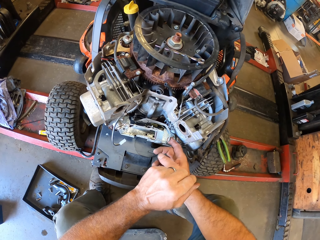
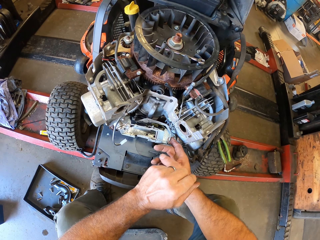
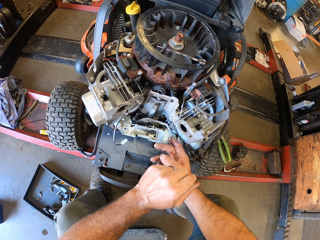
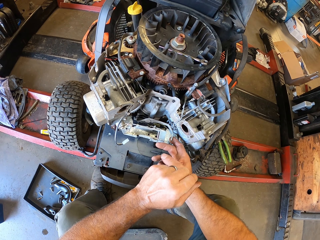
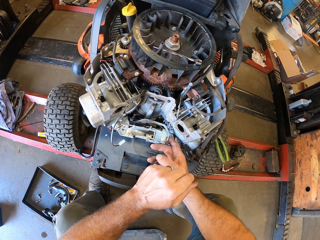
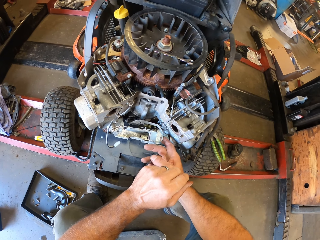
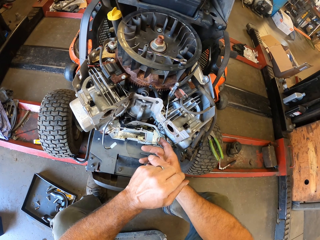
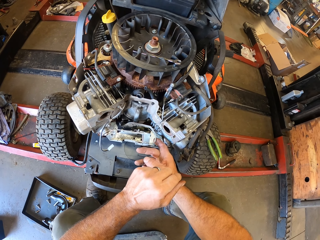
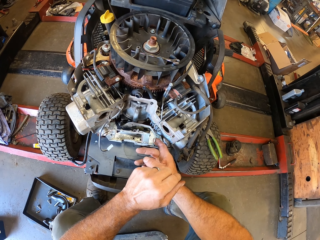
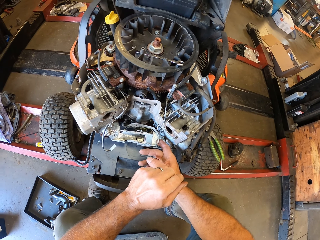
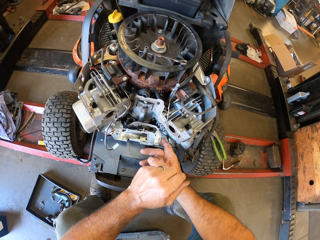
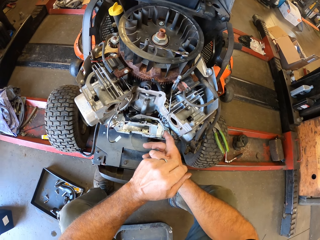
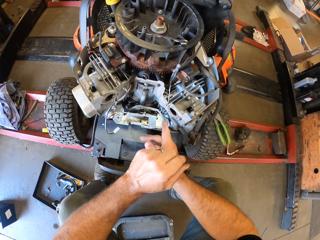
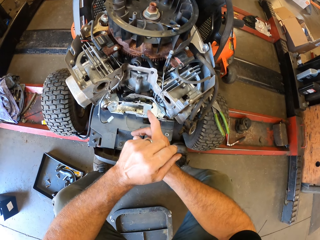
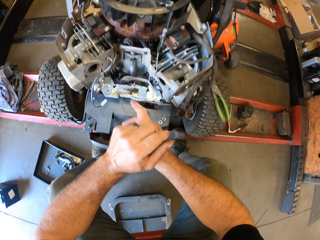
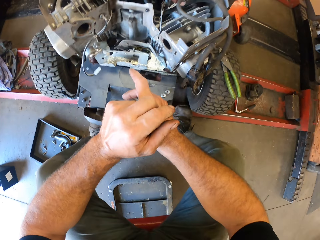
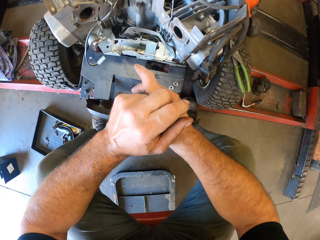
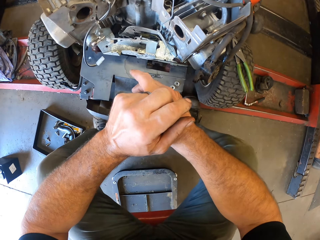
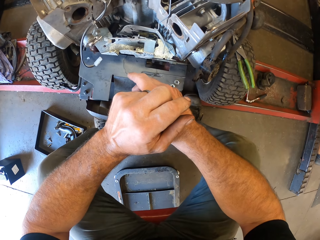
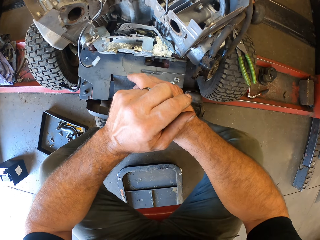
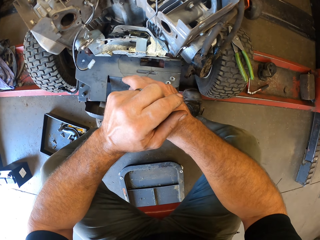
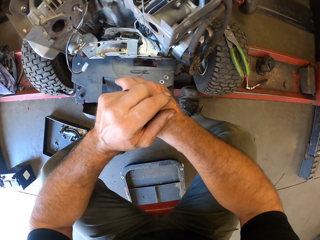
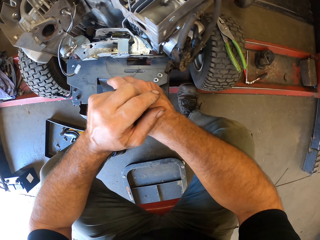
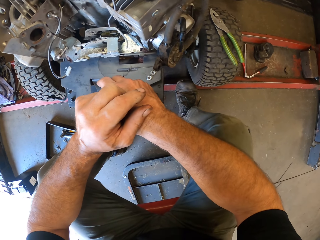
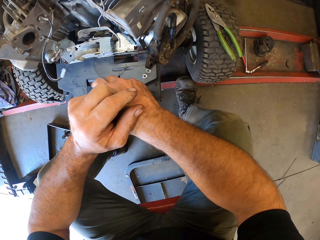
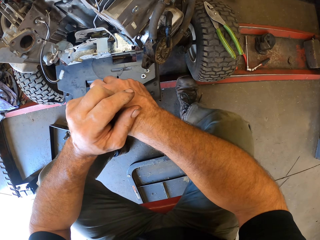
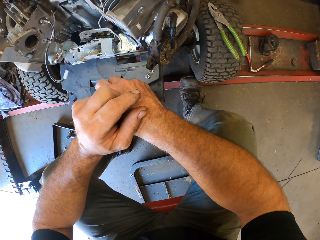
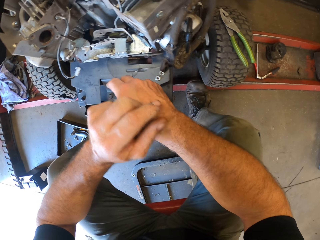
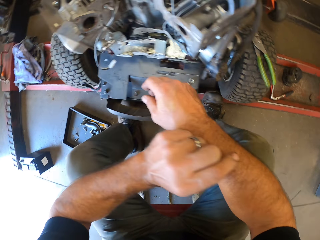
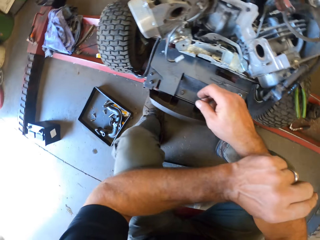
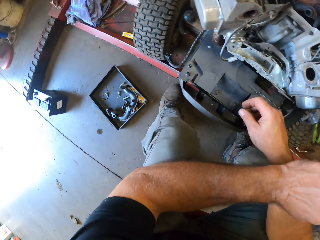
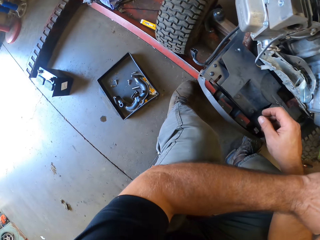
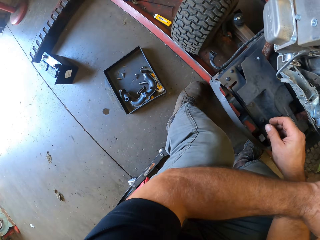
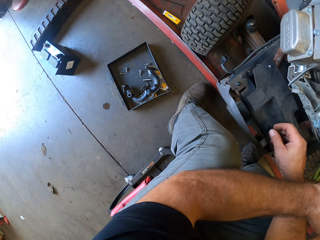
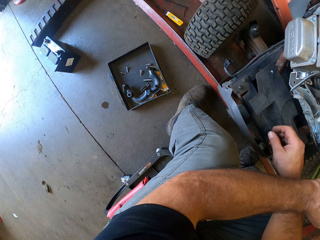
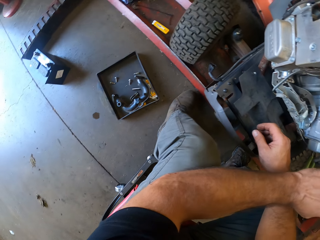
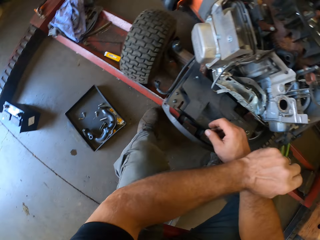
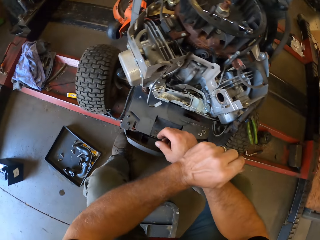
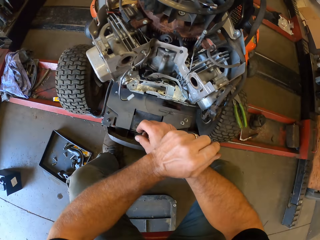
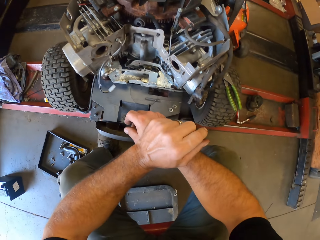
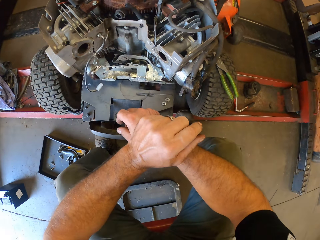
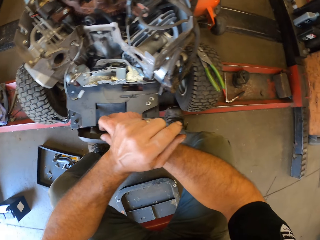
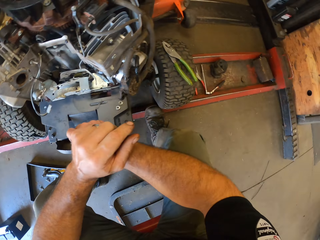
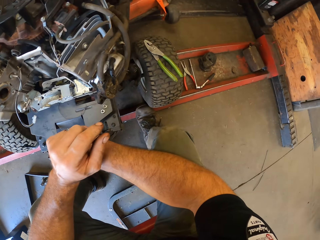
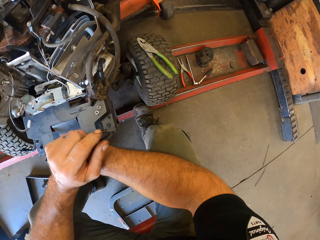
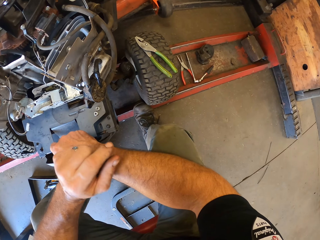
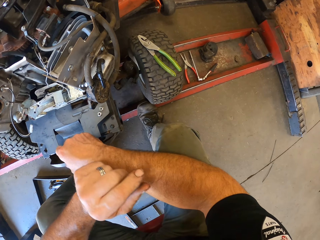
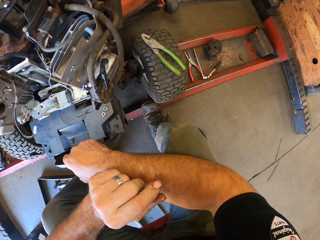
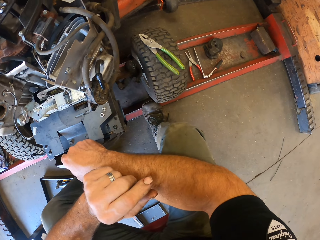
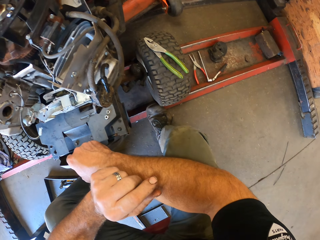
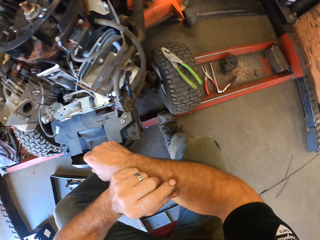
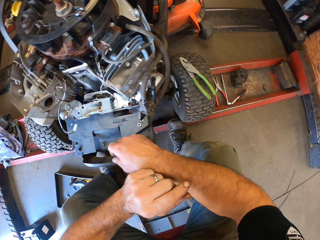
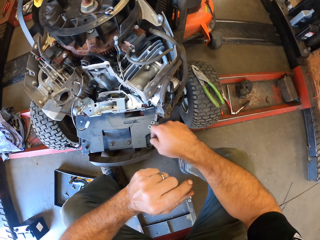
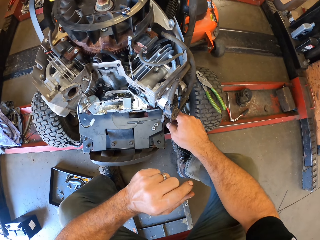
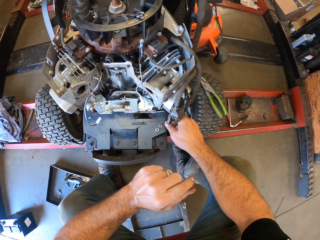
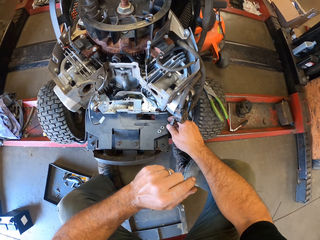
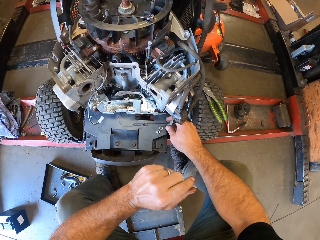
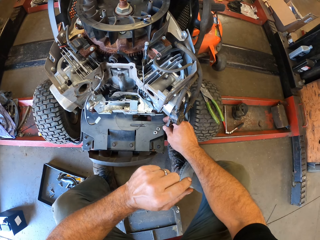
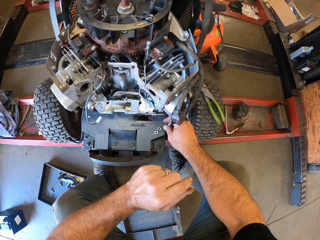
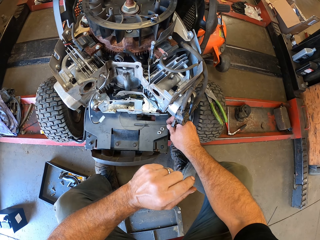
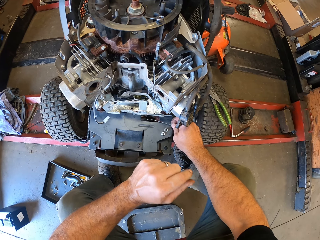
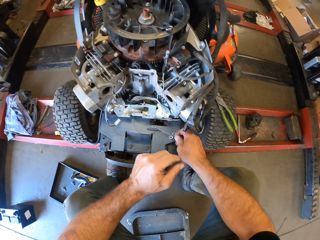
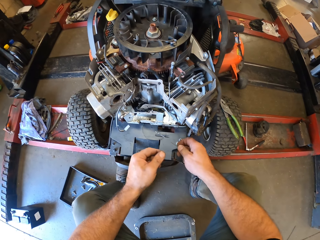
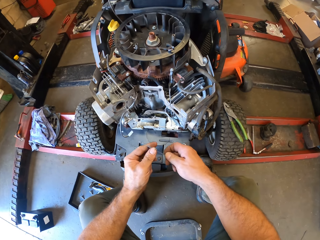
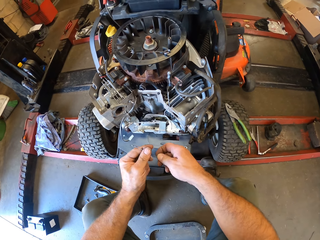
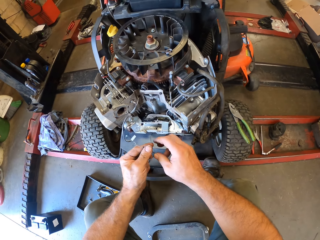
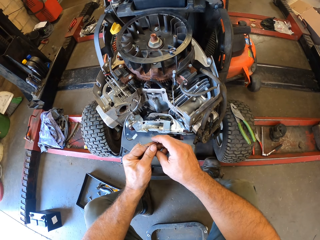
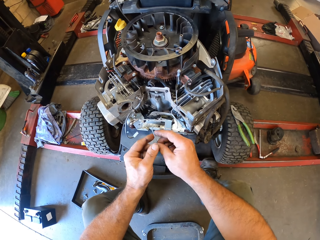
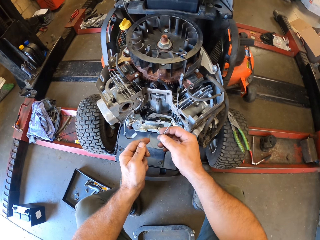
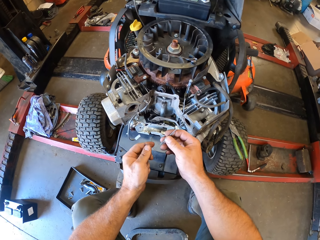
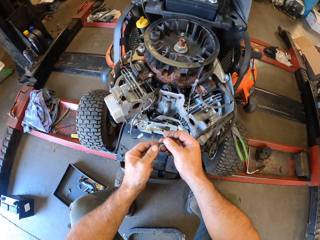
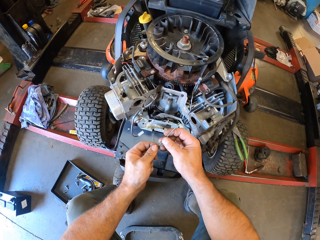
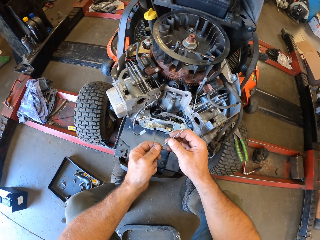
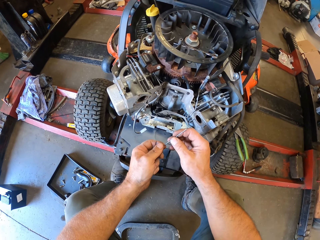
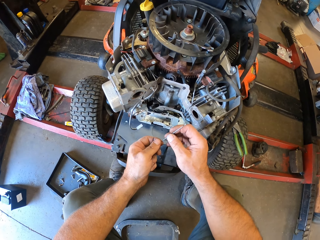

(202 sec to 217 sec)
The camera wearer checks the mower engine with his right hand. He holds the lawn mower engine. He looks at the lawn mower. He looks around. He looks at the lawn mower. He picks up a metal rod or wire from the mower engine with his right hand. He looks at the wire.

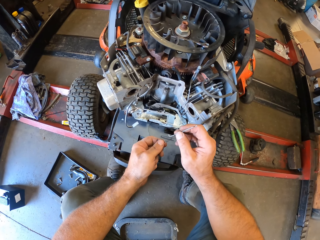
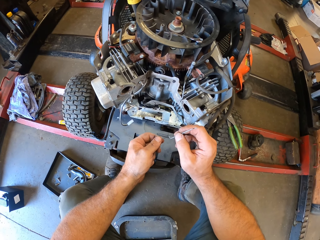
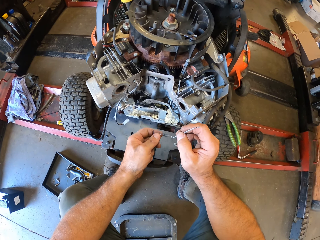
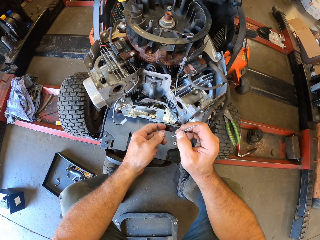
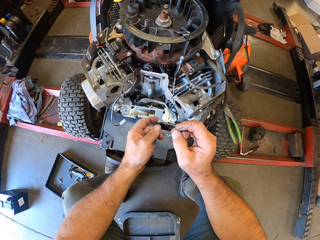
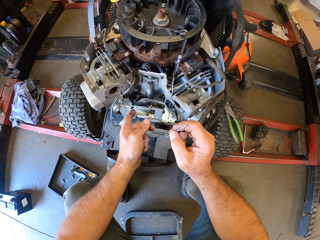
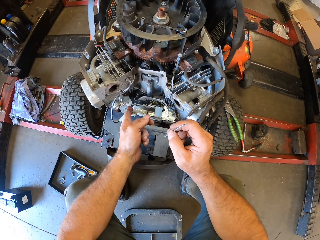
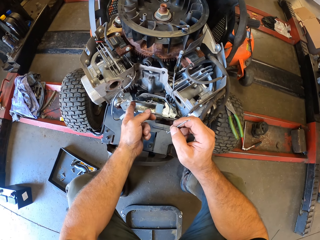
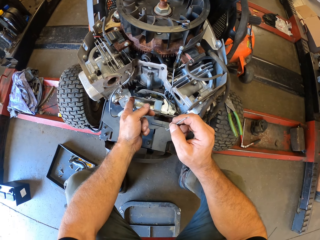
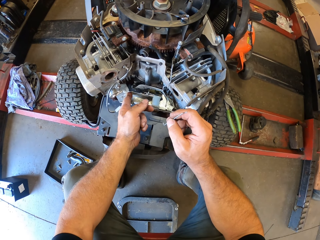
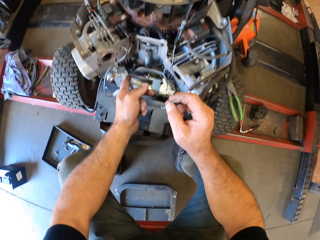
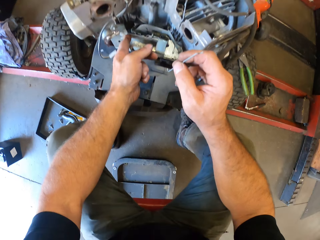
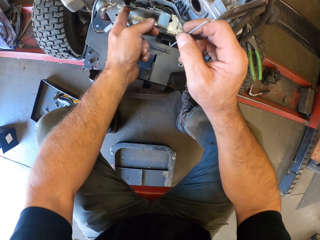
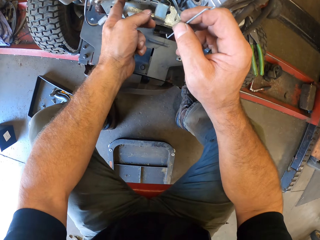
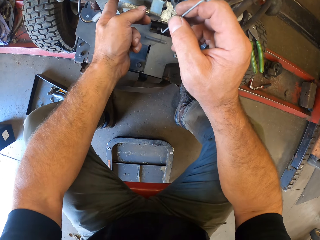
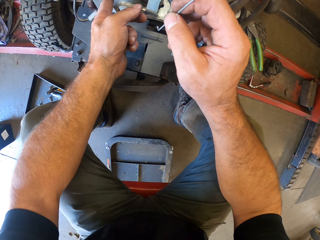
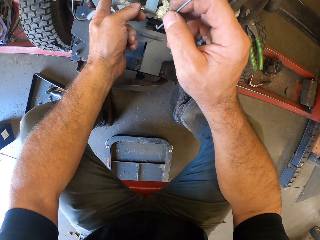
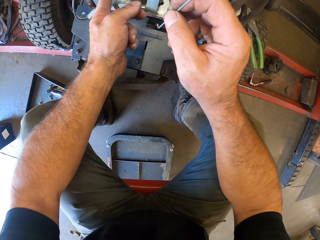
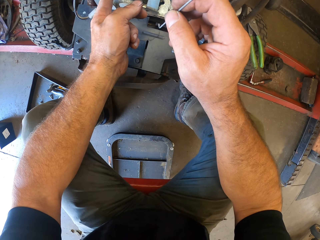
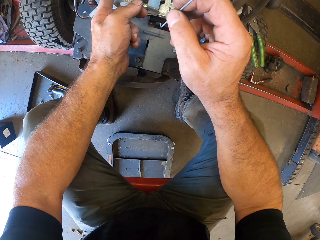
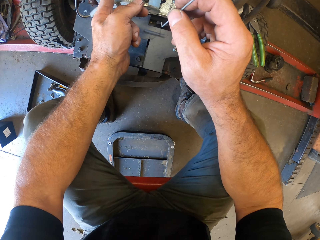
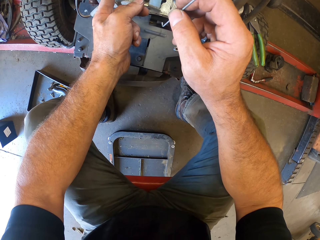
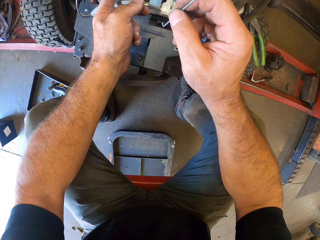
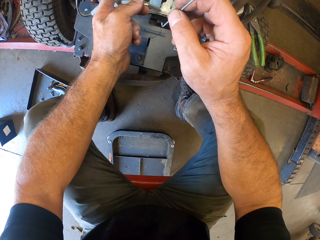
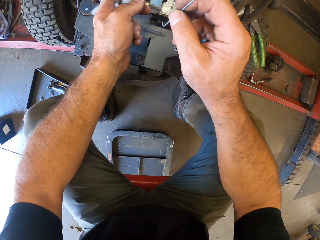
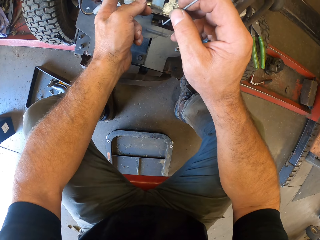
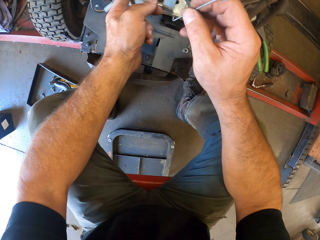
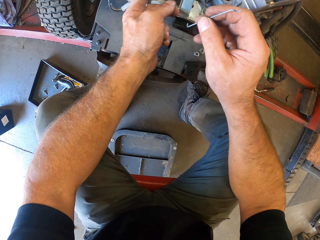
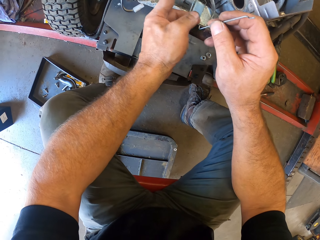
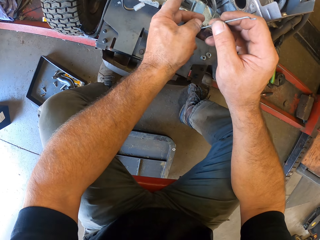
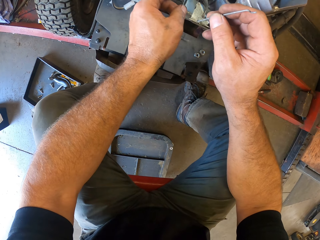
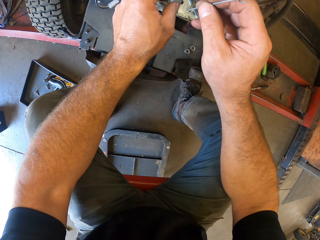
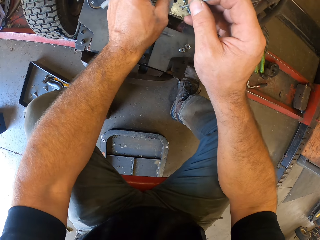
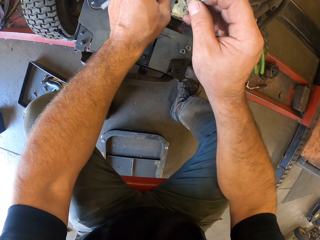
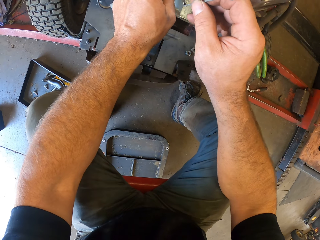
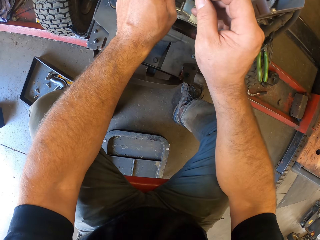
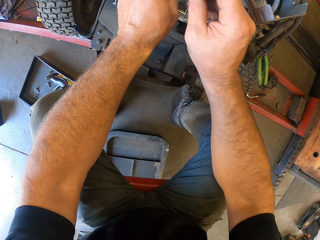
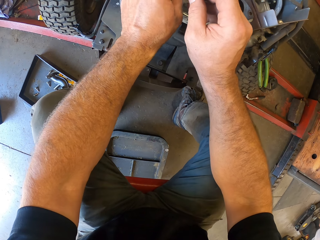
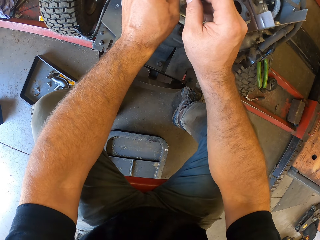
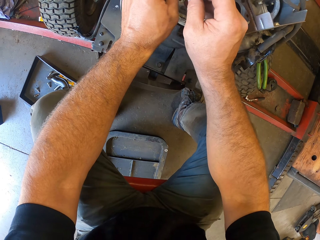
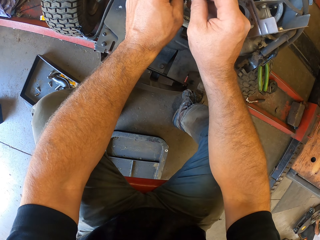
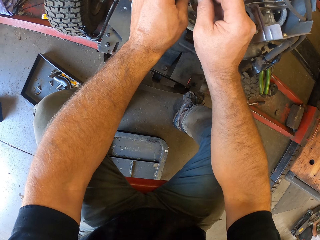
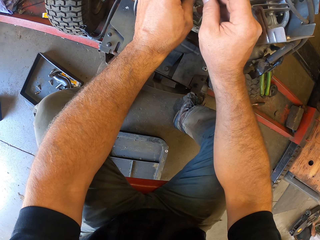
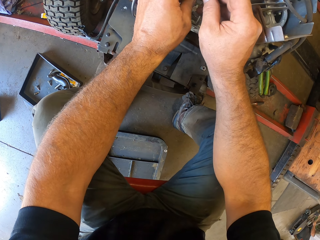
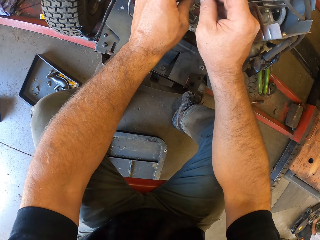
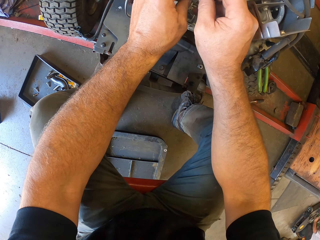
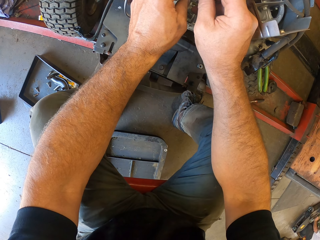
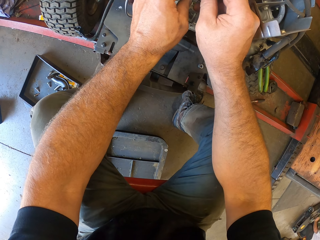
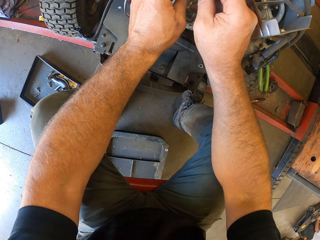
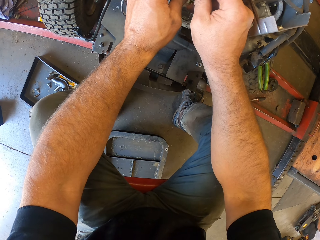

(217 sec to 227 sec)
The camera wearer holds the lawn mower engine. He checks the mower engine with his right hand. He fixes the metal rod into the mower engine with his hands. A man fixes something on the ground.
